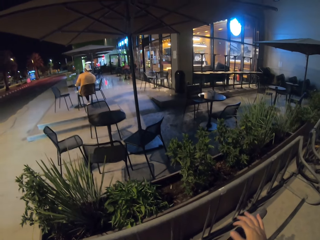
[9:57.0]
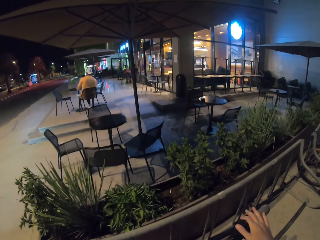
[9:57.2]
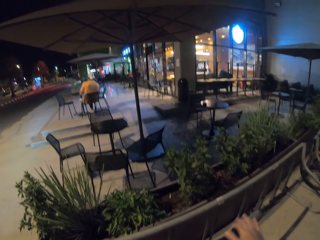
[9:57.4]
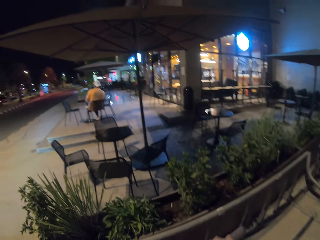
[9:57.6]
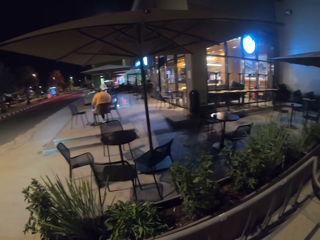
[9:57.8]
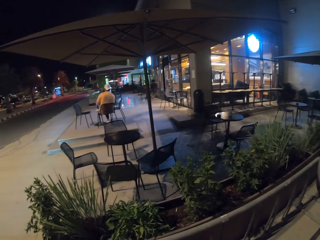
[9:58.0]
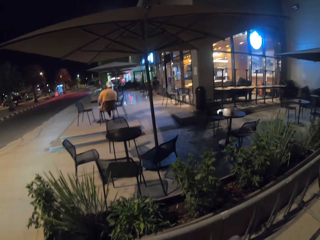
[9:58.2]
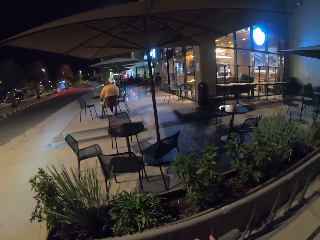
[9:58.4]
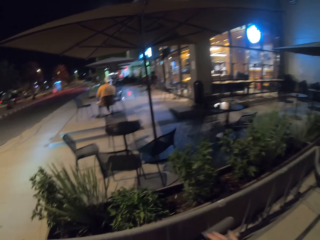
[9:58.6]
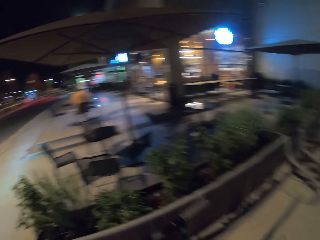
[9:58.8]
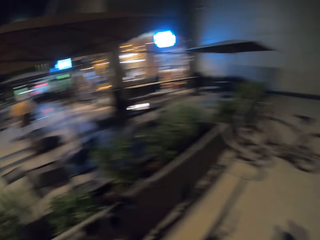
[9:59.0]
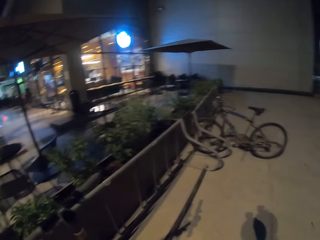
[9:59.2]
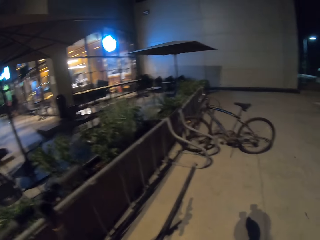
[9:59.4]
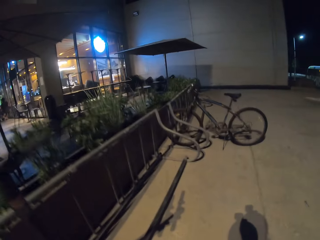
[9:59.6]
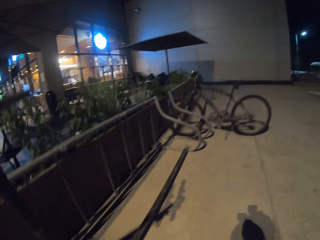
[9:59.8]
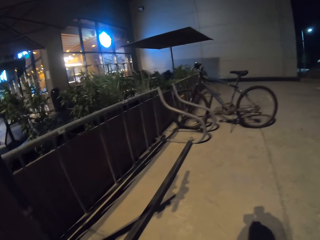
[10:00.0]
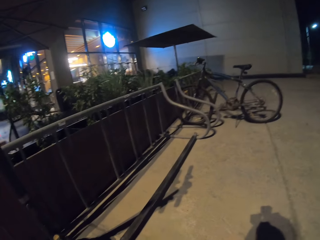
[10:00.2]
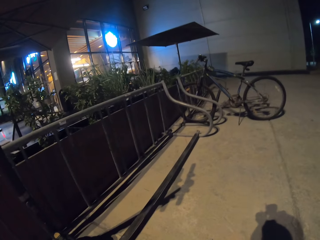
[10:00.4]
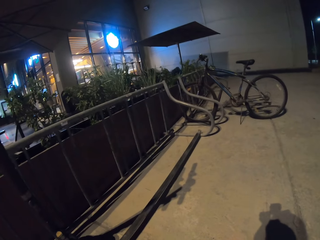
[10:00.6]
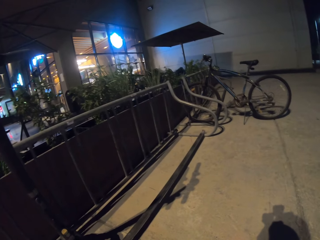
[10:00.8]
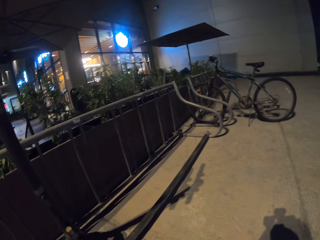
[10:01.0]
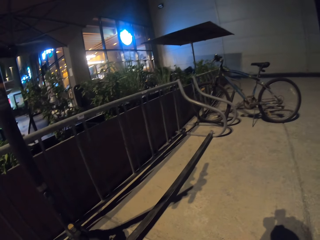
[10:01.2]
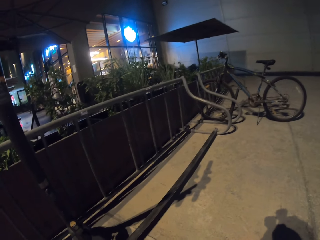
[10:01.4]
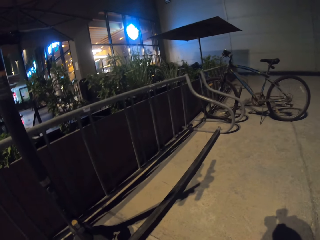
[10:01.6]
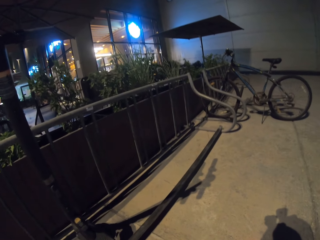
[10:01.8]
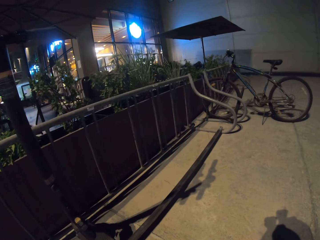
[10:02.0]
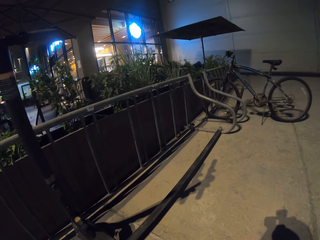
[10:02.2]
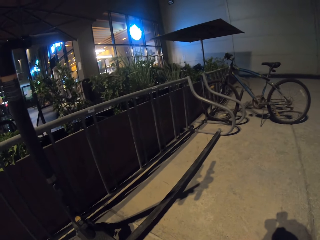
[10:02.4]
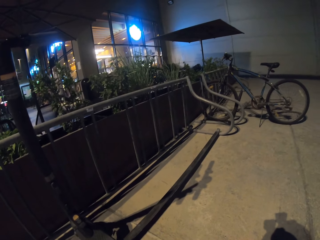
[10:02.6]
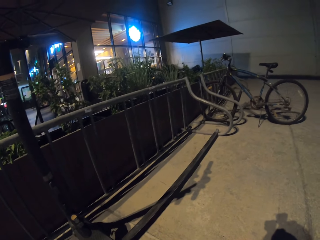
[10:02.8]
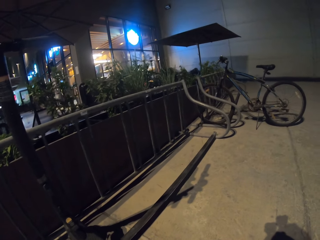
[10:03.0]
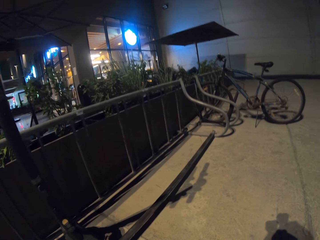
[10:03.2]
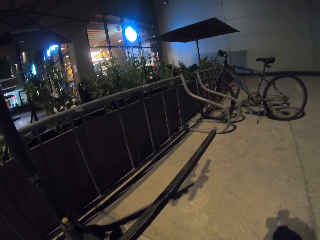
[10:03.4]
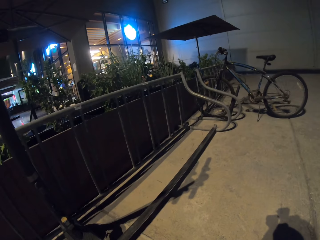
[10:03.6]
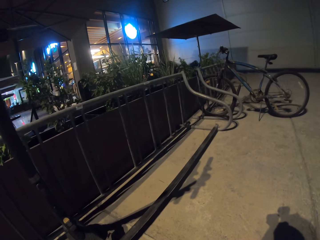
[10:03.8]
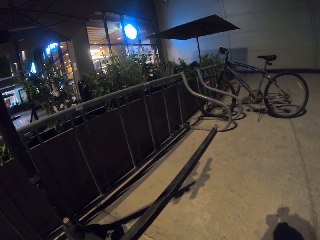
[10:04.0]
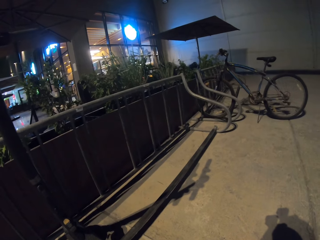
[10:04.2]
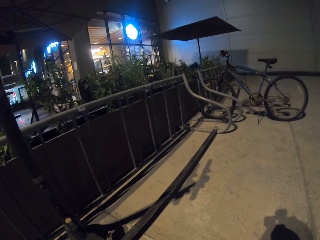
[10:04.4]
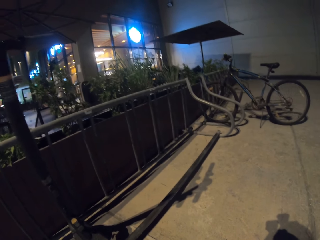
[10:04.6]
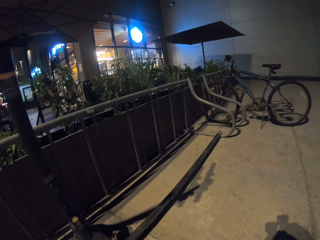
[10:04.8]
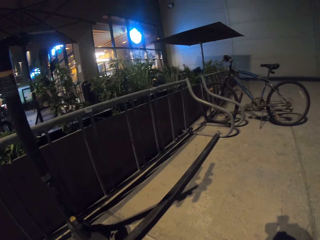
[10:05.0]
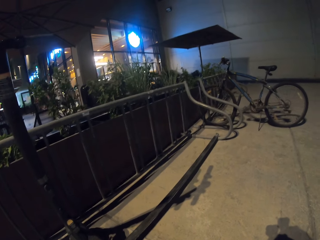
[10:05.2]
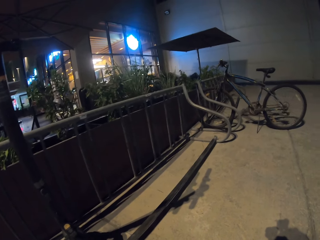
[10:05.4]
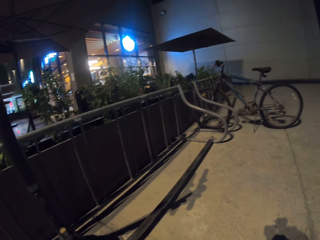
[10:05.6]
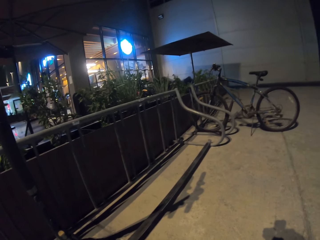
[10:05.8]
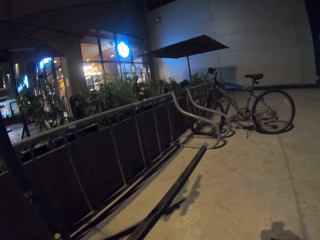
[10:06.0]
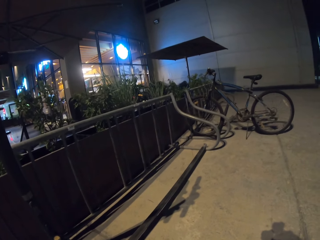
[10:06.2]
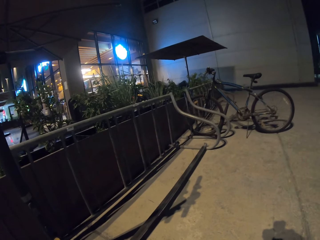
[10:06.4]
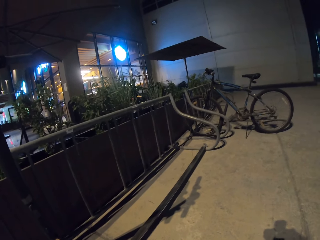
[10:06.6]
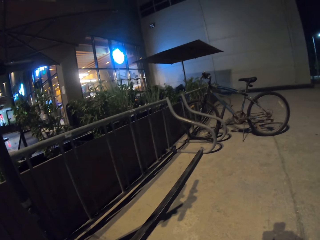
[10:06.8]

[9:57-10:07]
The camera wearer parks a scooter. They stare at the floor.

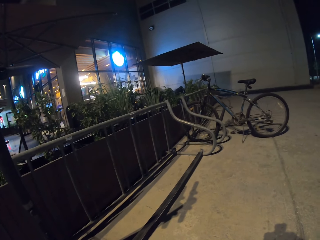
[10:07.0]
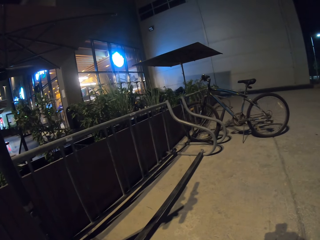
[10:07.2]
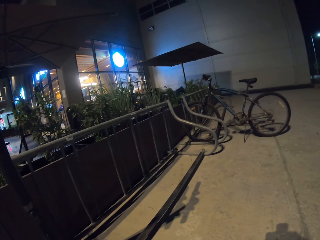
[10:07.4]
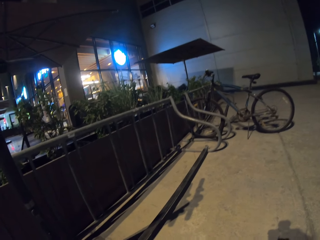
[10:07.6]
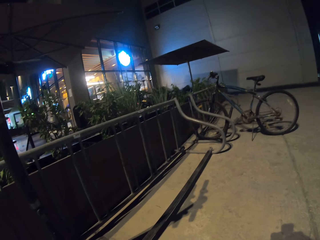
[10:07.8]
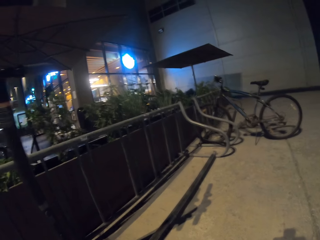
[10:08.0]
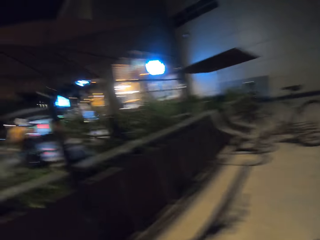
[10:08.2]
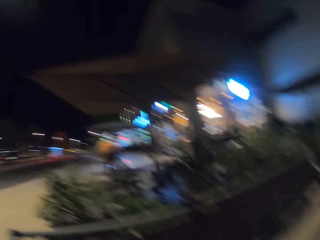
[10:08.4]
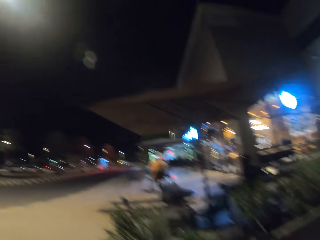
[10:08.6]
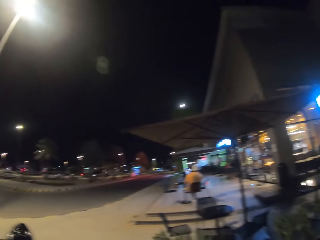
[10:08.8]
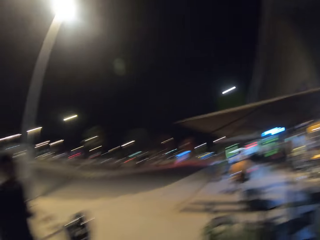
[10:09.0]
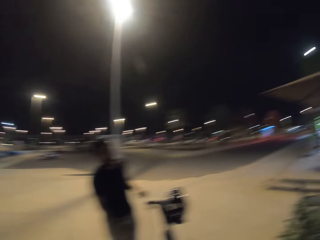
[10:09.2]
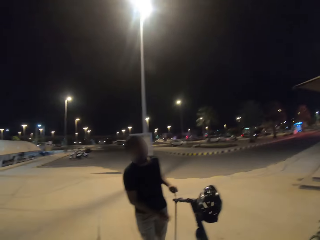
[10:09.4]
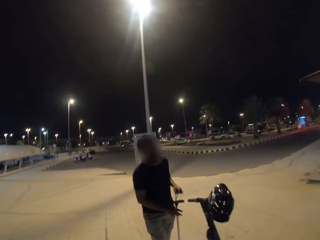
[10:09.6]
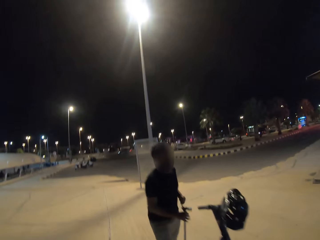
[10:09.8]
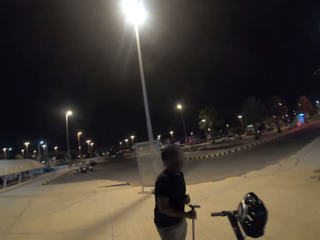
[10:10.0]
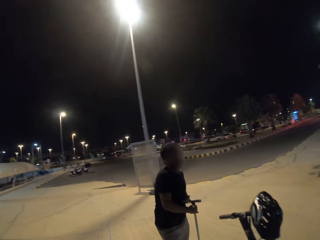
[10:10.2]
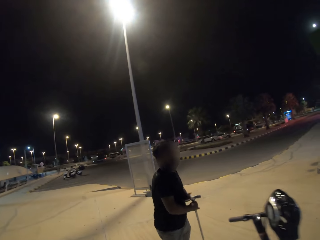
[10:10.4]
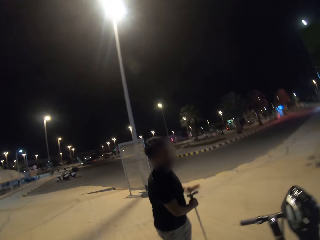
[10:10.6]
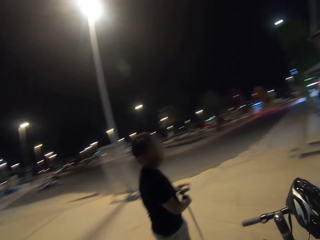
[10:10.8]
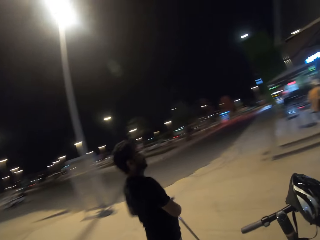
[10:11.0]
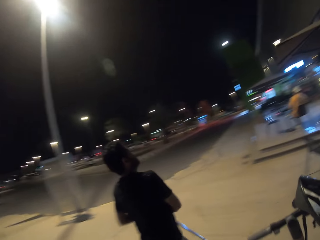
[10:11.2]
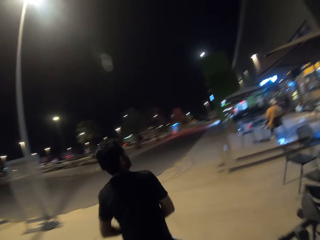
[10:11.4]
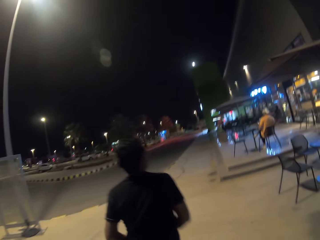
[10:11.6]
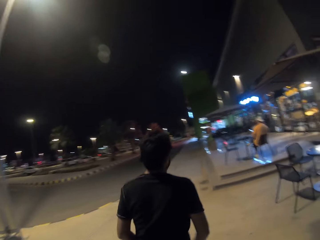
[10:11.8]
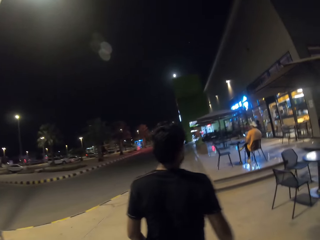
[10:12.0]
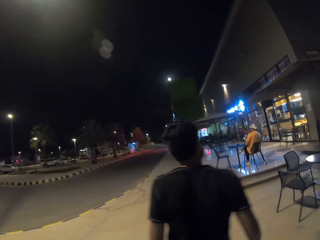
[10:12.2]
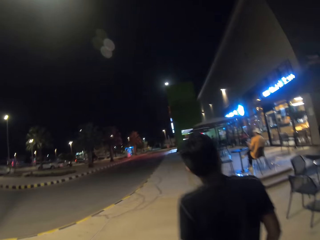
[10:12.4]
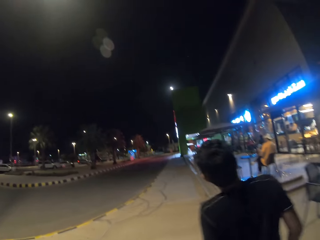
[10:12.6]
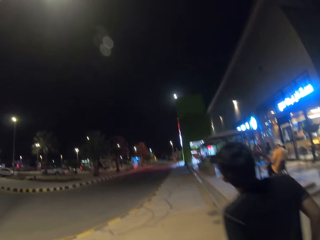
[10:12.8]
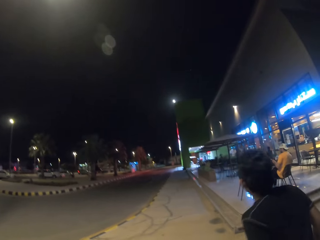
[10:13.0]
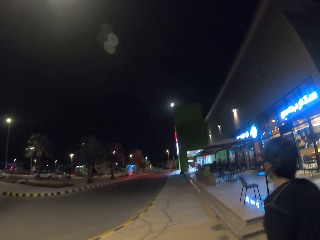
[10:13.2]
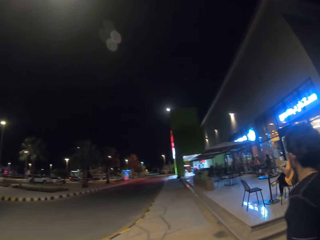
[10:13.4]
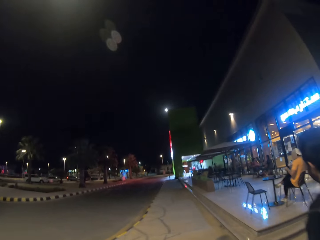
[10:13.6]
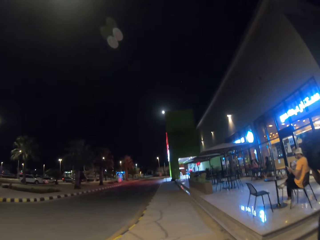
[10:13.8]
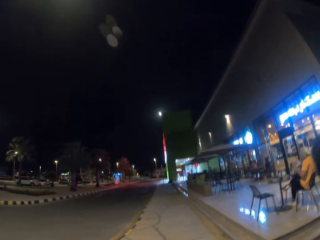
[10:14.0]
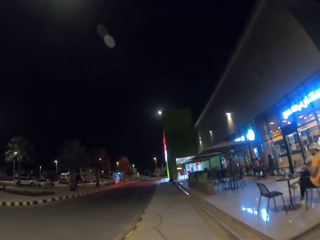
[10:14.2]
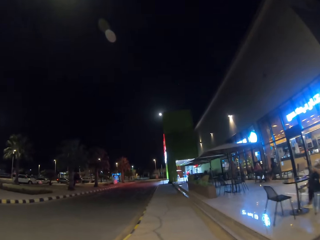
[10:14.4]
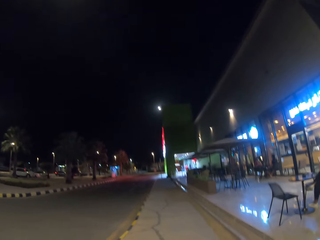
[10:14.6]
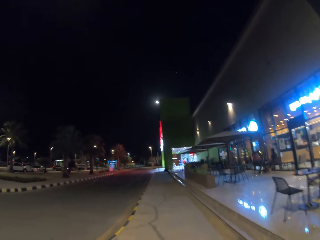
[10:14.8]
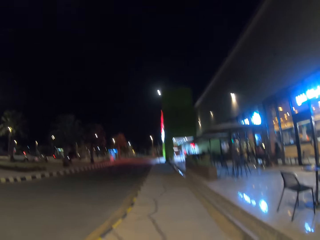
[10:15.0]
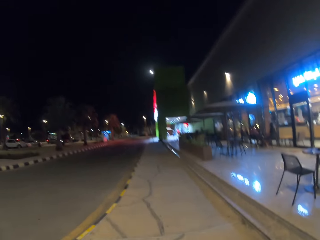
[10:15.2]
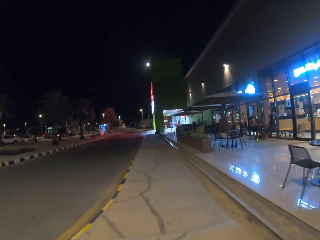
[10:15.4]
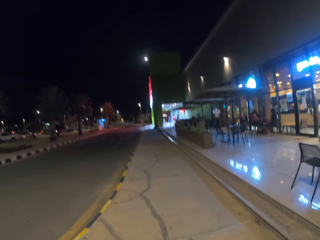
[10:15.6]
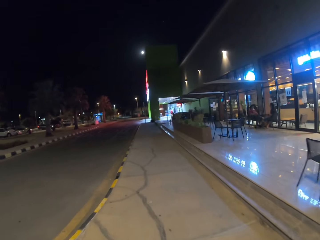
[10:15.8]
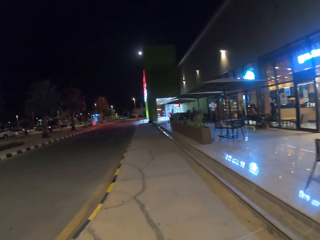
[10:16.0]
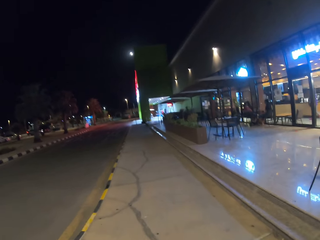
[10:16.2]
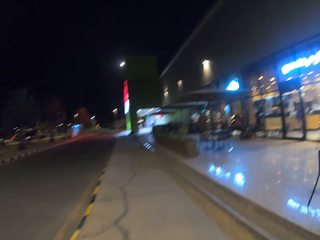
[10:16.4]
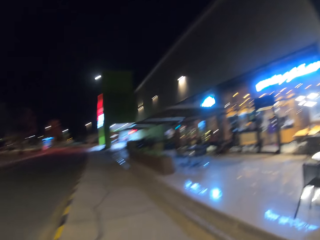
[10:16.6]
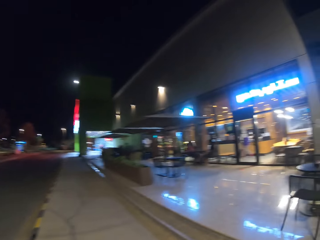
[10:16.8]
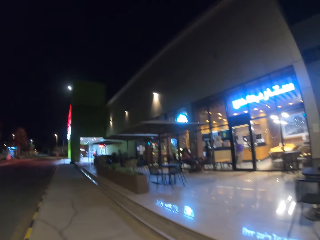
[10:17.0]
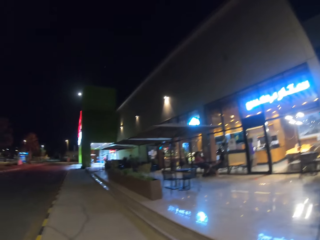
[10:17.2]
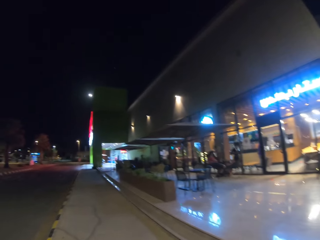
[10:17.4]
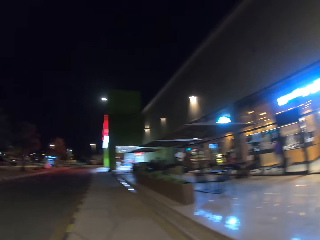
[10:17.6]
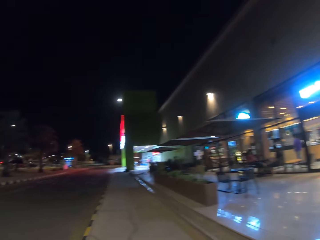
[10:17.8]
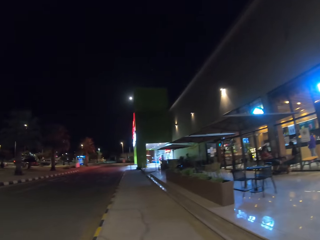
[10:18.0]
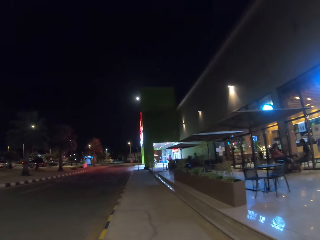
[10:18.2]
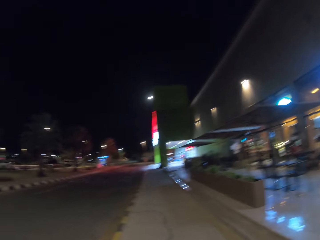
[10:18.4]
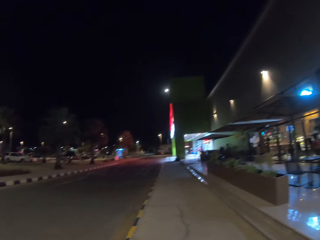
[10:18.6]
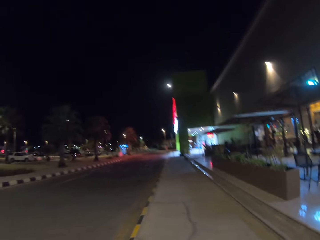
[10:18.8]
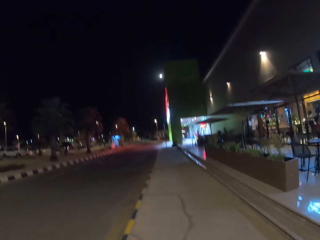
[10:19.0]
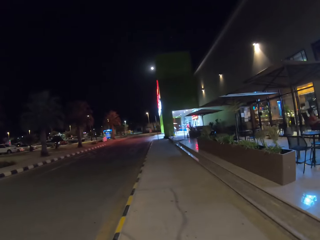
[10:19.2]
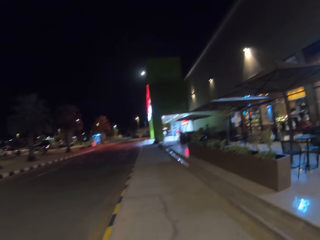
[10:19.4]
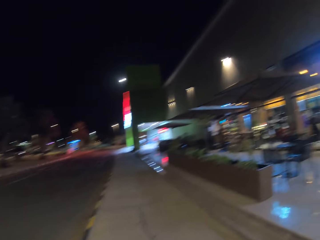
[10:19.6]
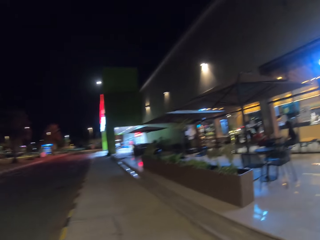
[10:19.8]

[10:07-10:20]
A man holds a walking stick with hands. The camera wearer walks. The man walks towards another man. The other man operates a phone.
